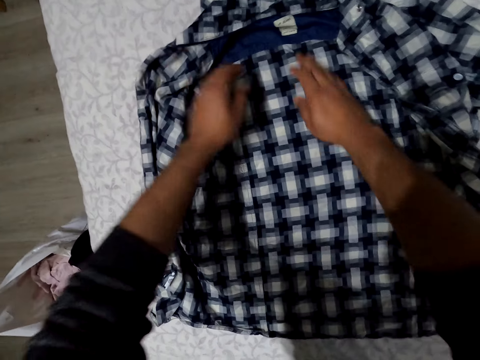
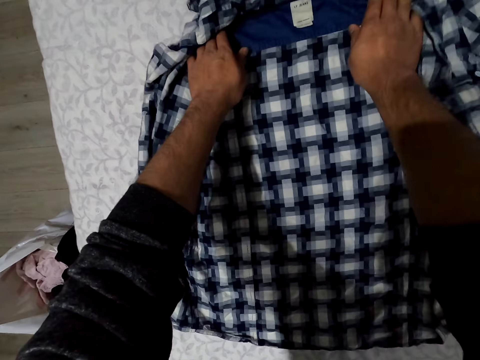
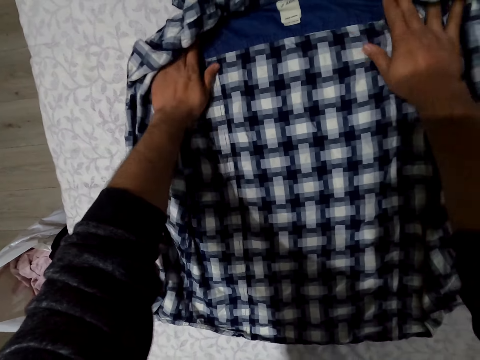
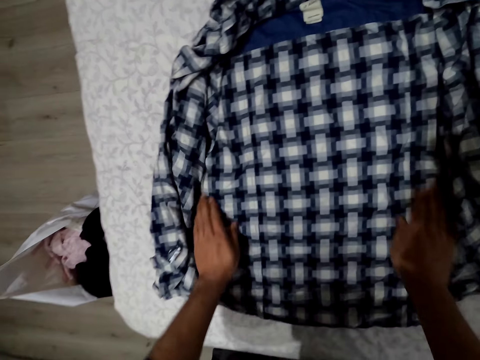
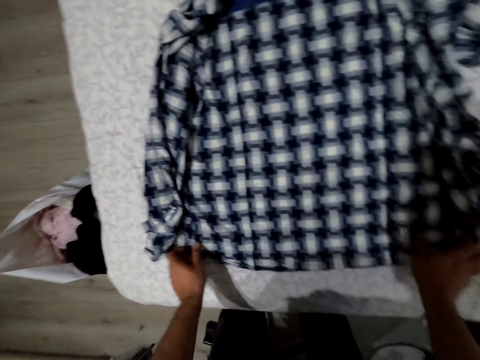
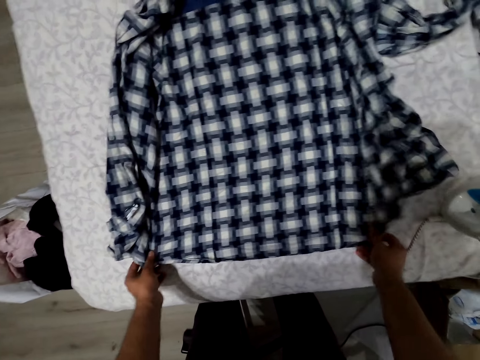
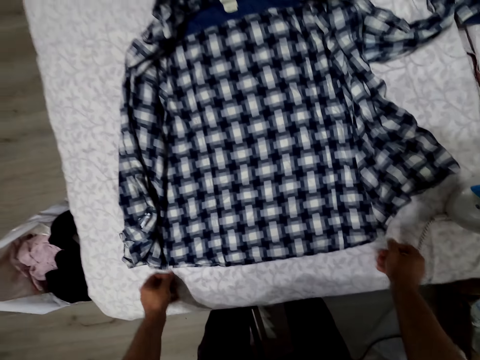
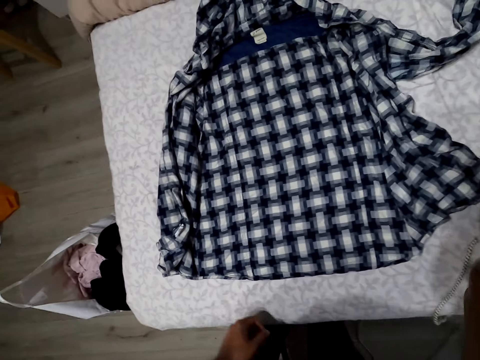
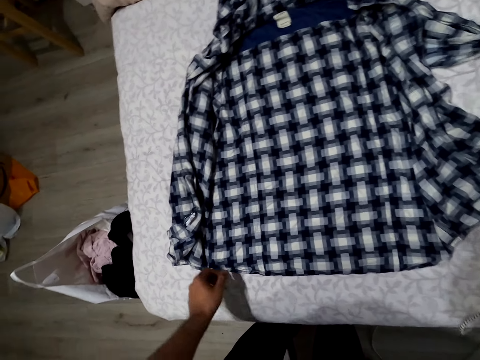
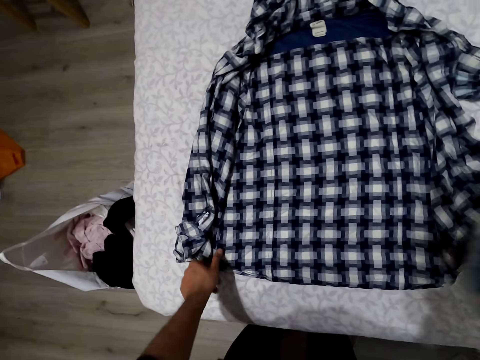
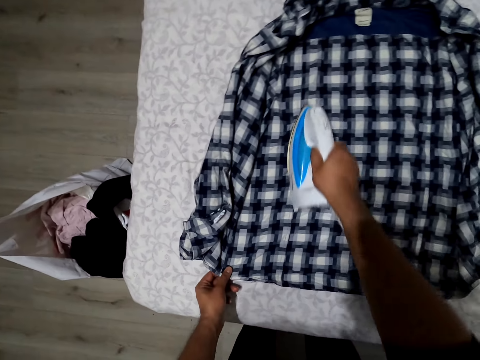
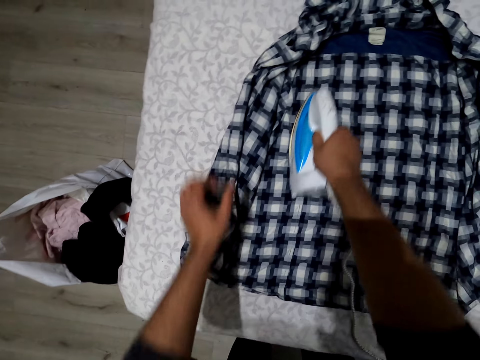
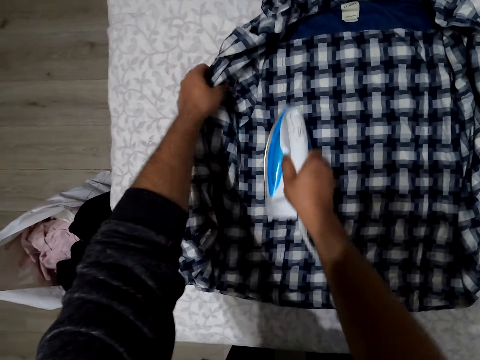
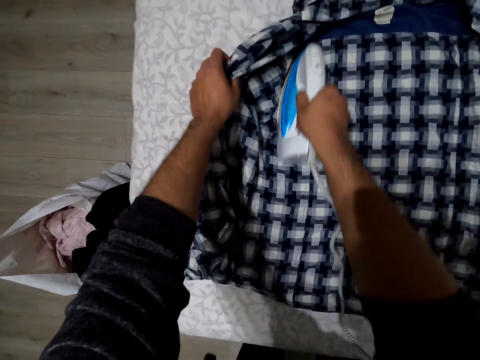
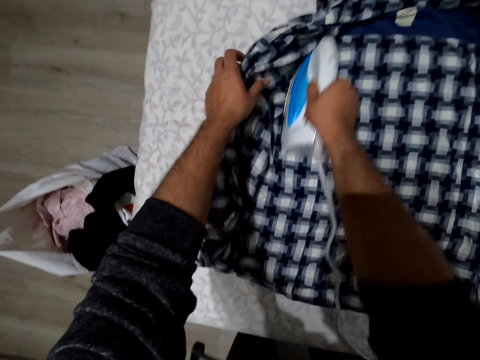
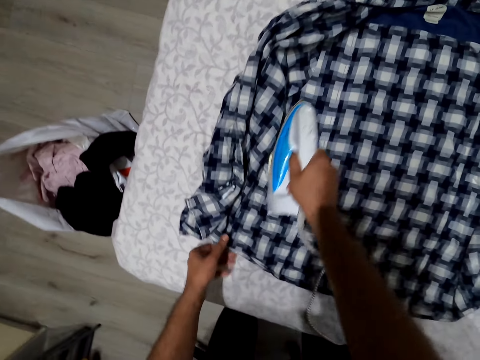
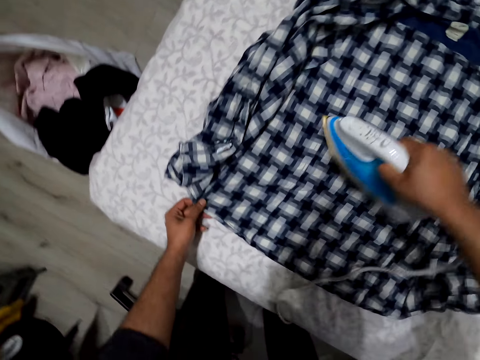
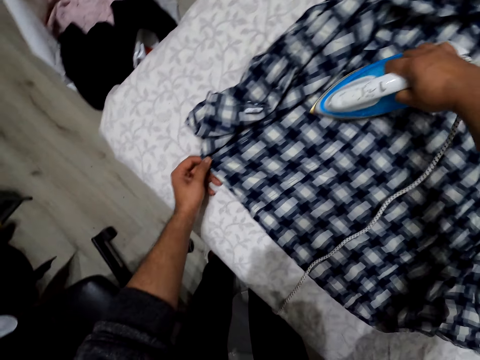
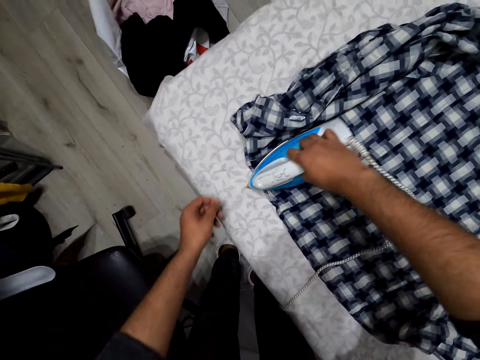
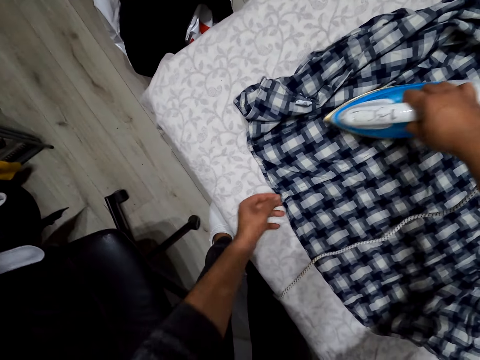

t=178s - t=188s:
The camera wearer looks around. They pick up an iron. They iron the shirt.

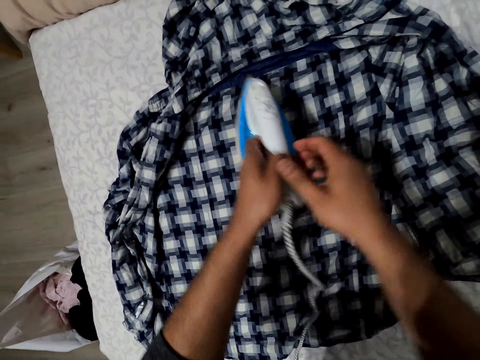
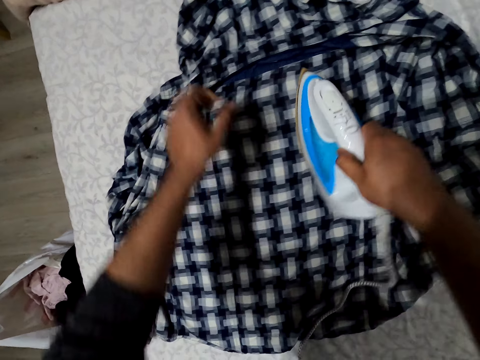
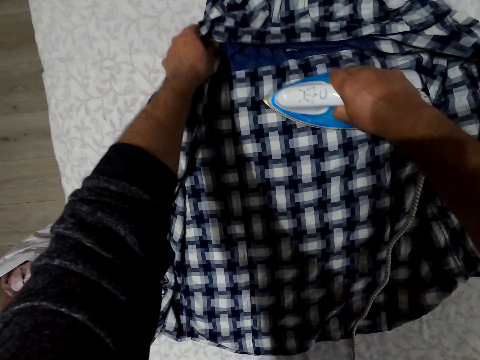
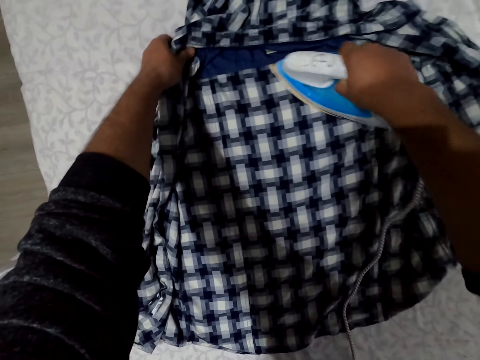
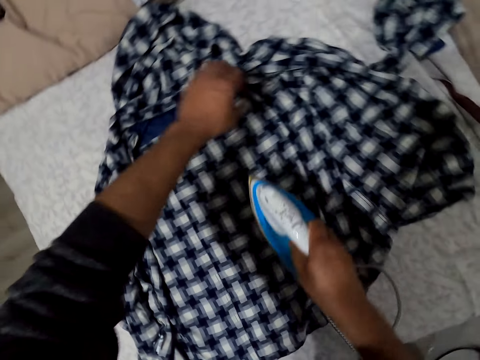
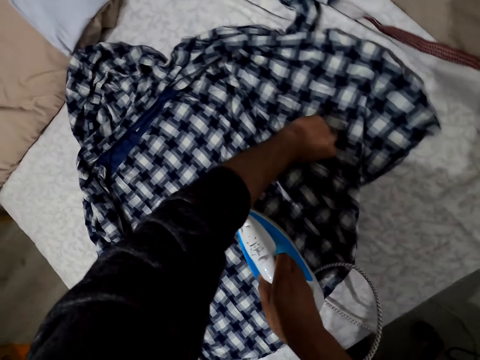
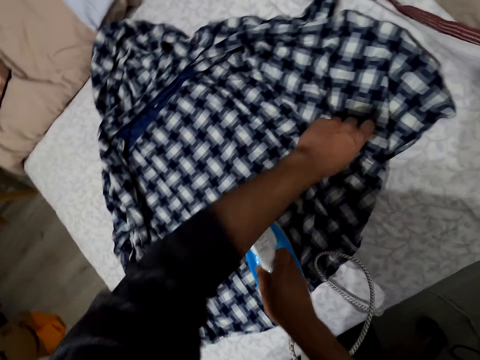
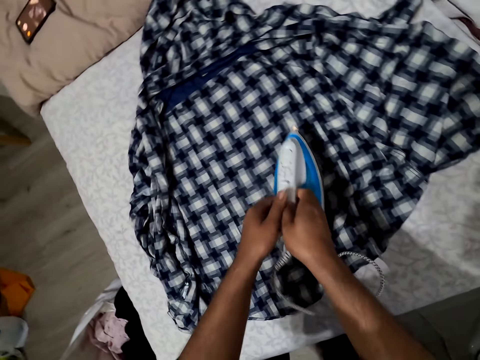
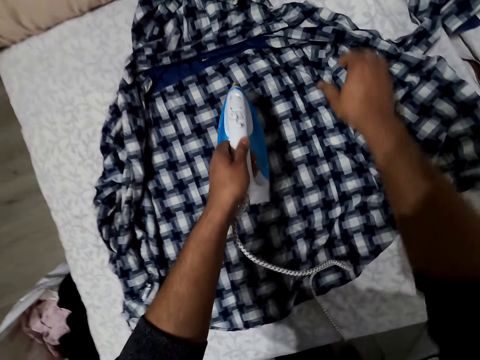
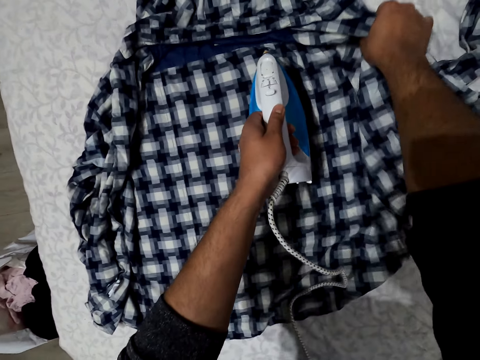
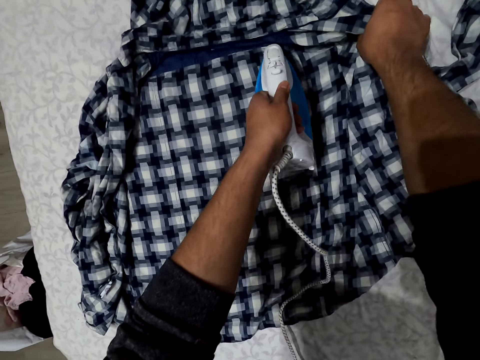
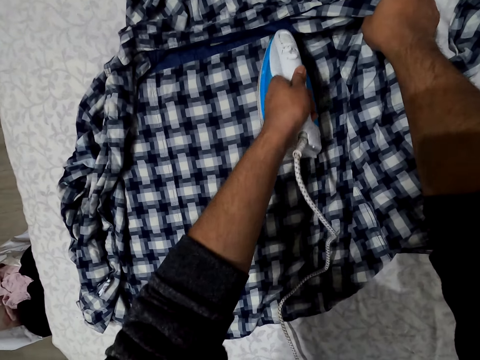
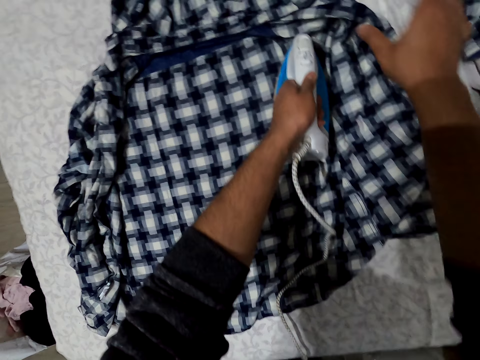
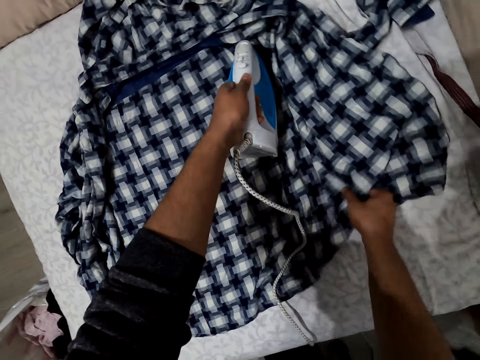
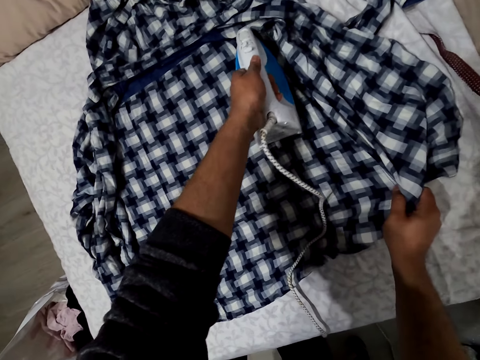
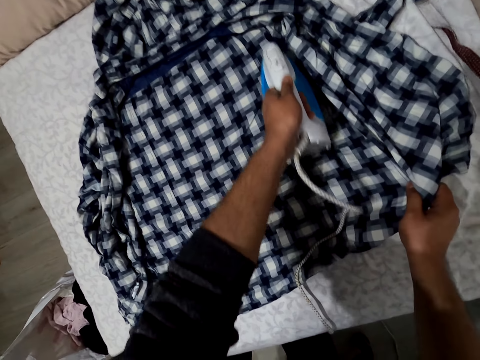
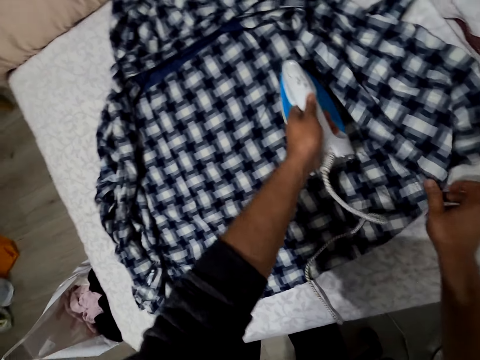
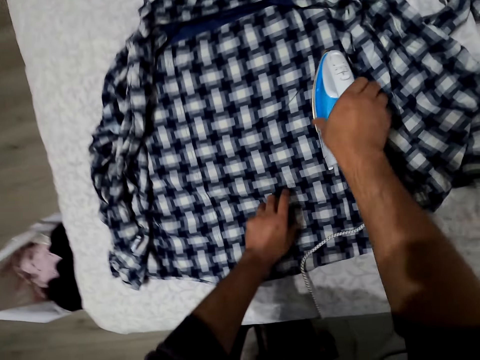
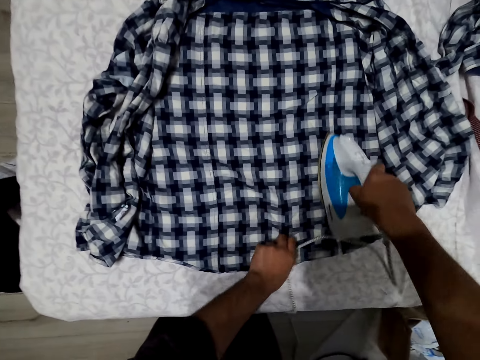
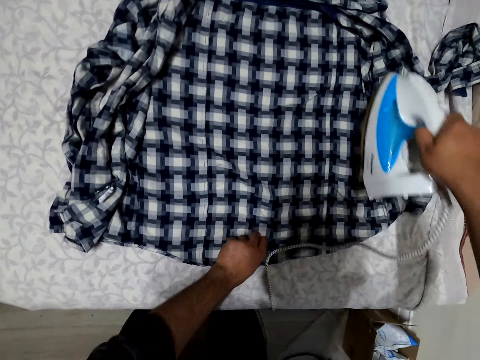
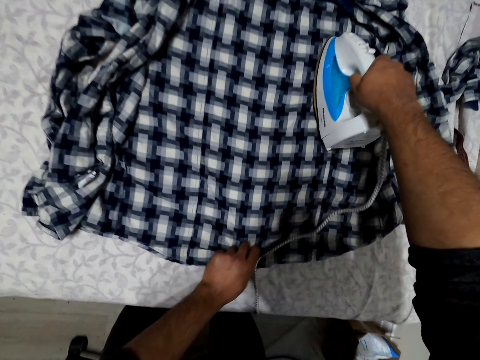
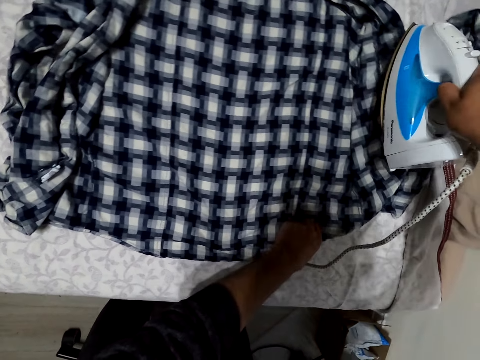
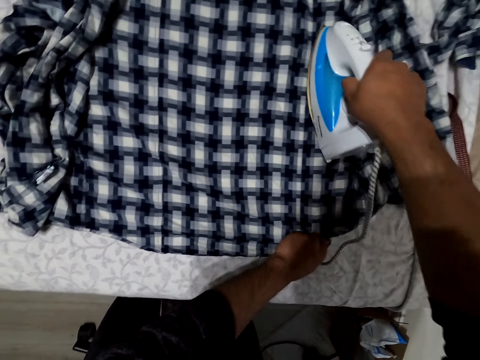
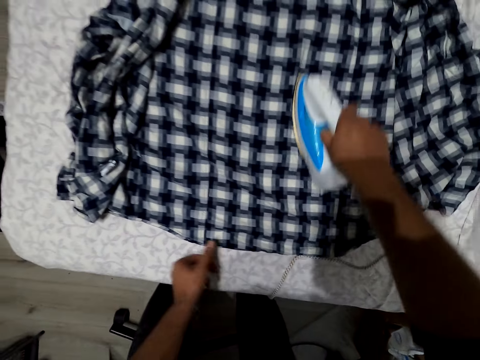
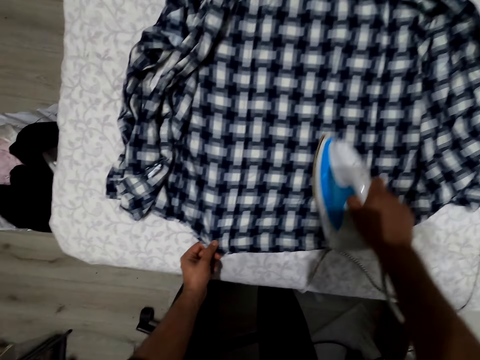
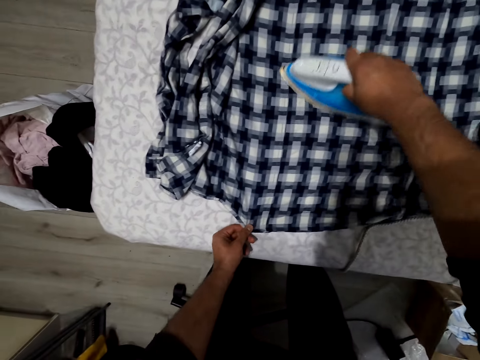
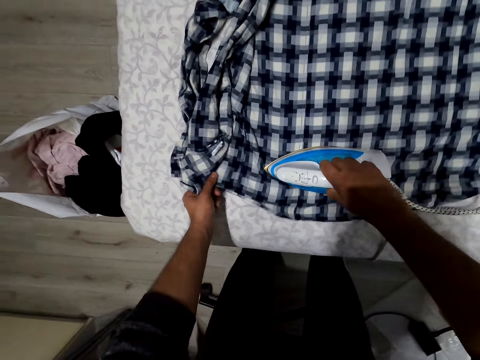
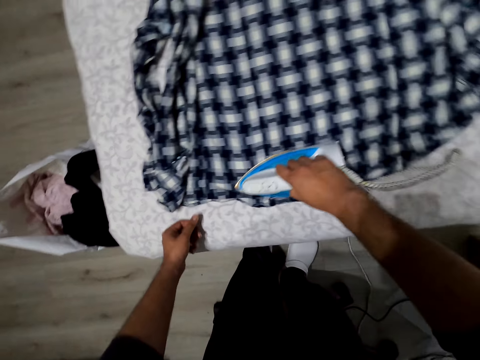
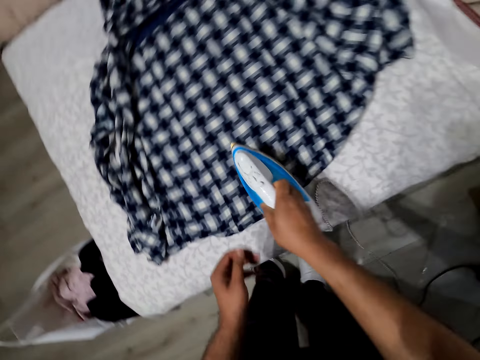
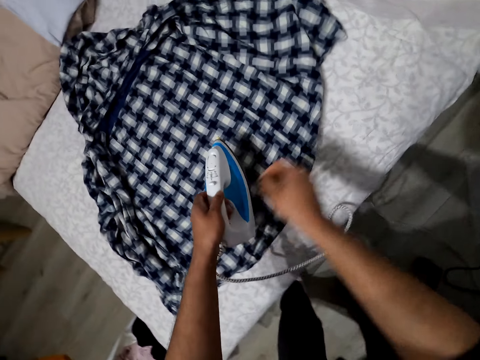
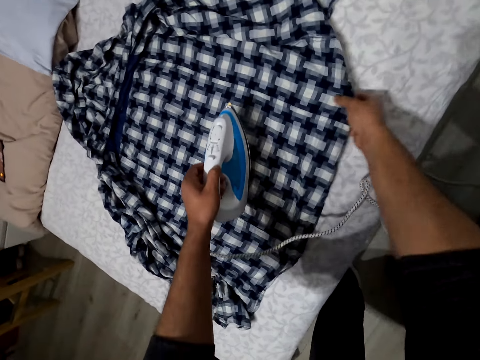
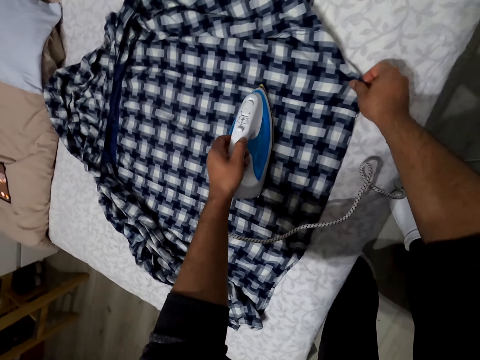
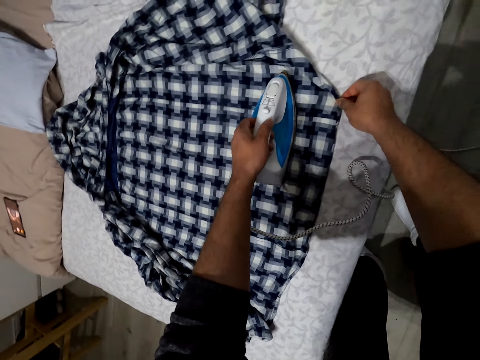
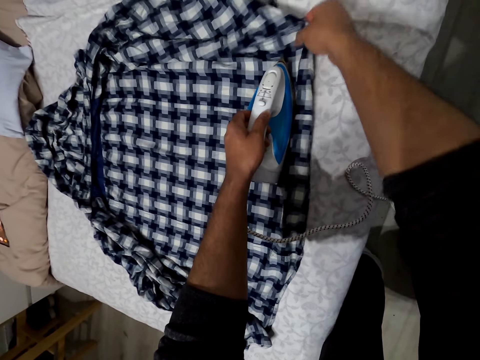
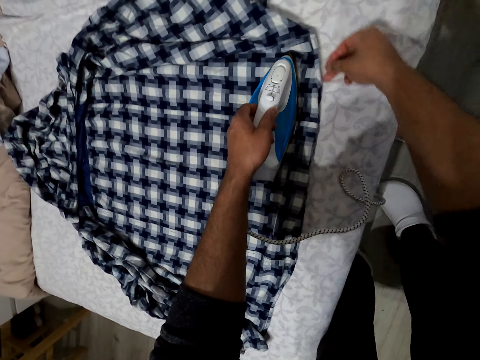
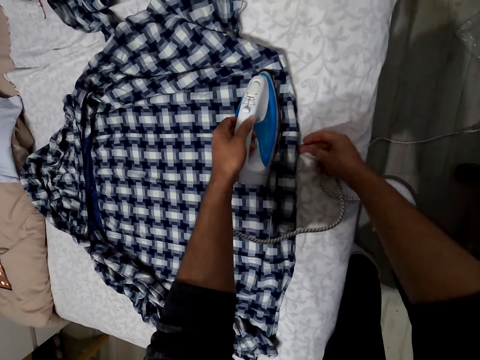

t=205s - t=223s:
The camera wearer exchanges the iron box to the right hand. They iron the cloth. They move the cloth. They exchange the iron box to the left hand. They move the cloth. They iron the cloth. They drop the iron box. They pick up the iron box. They move the cloth. They iron the cloth. They exchange the iron box to the left hand. They iron the cloth.
